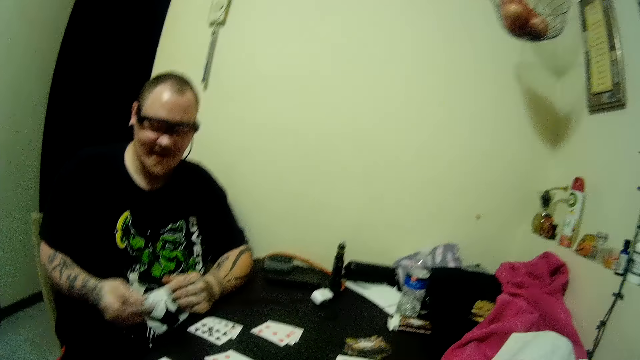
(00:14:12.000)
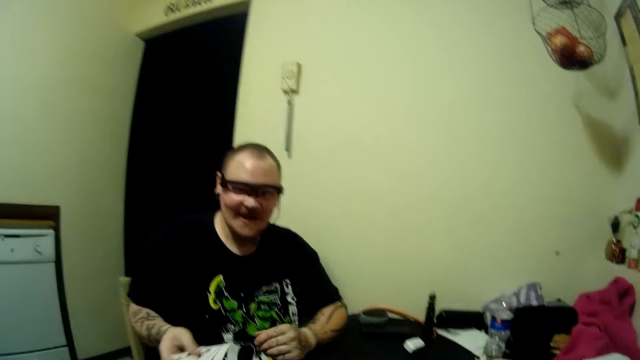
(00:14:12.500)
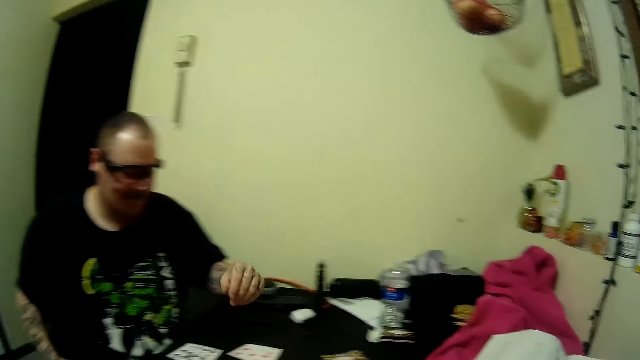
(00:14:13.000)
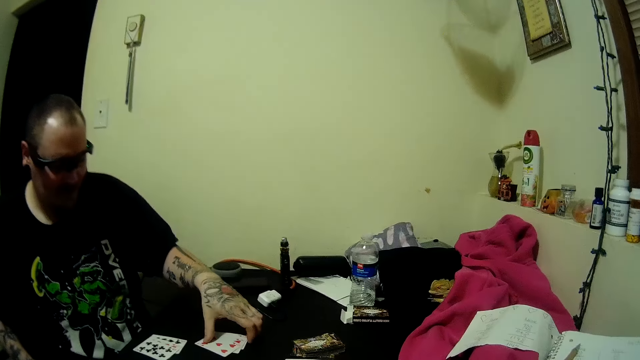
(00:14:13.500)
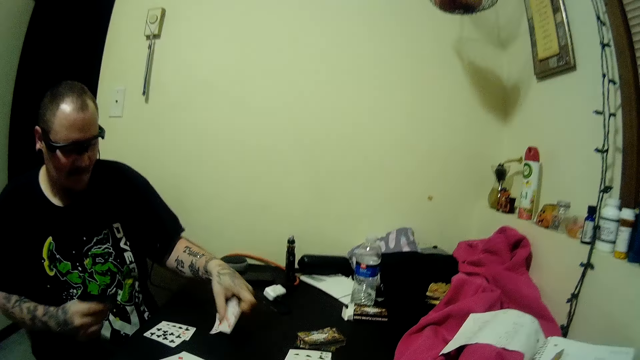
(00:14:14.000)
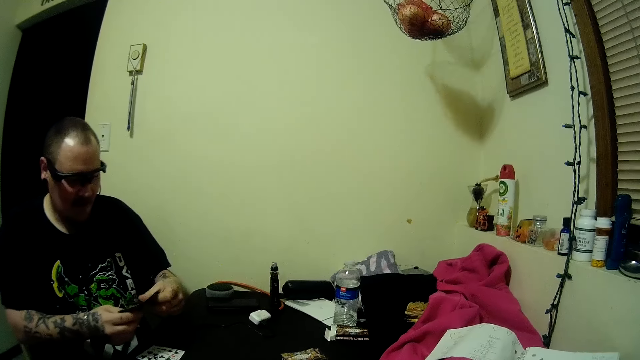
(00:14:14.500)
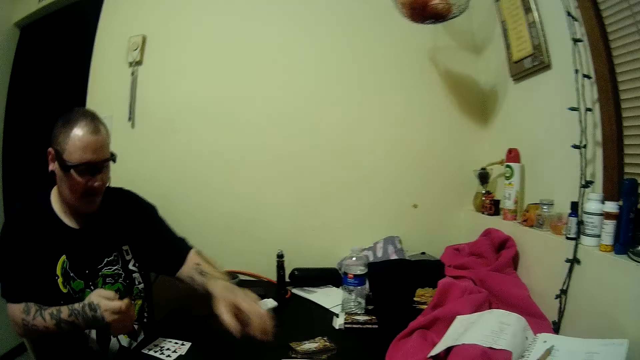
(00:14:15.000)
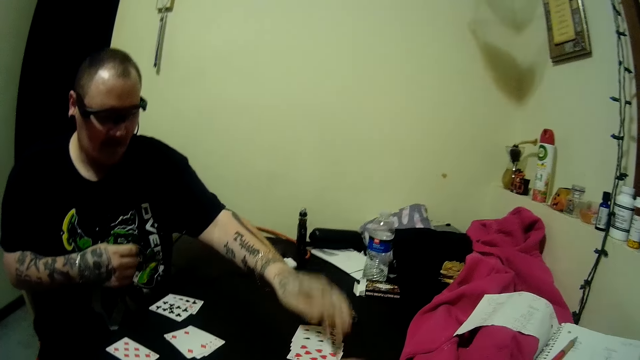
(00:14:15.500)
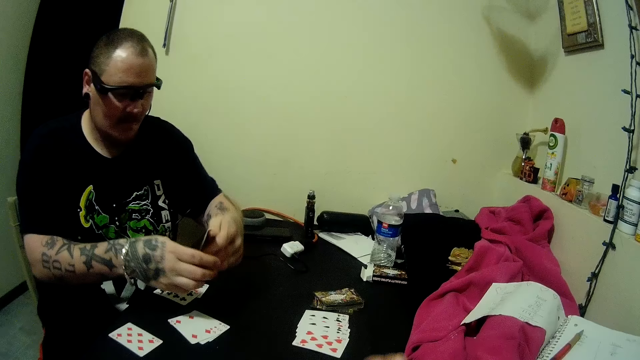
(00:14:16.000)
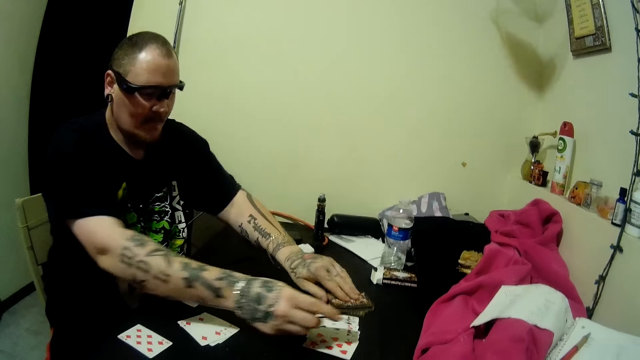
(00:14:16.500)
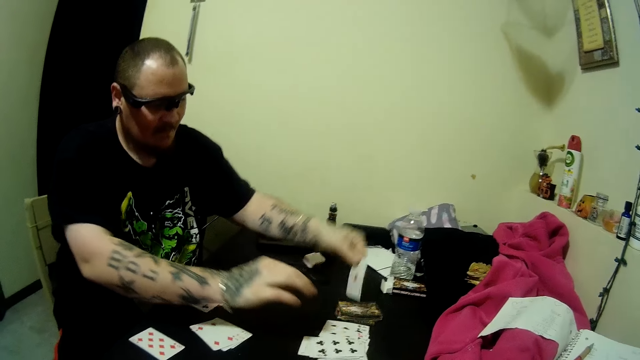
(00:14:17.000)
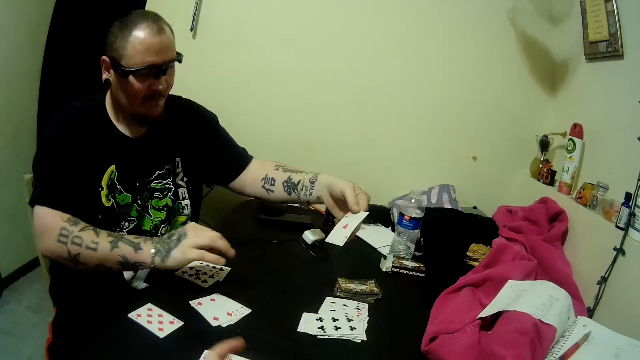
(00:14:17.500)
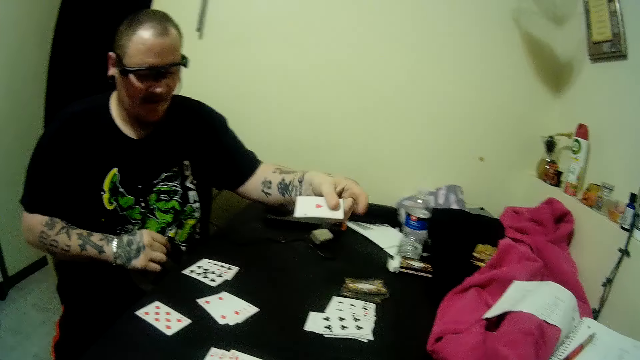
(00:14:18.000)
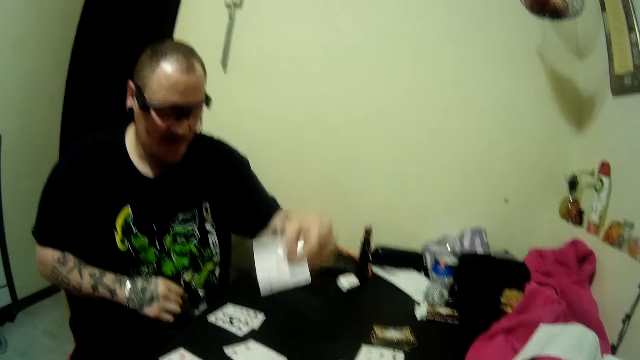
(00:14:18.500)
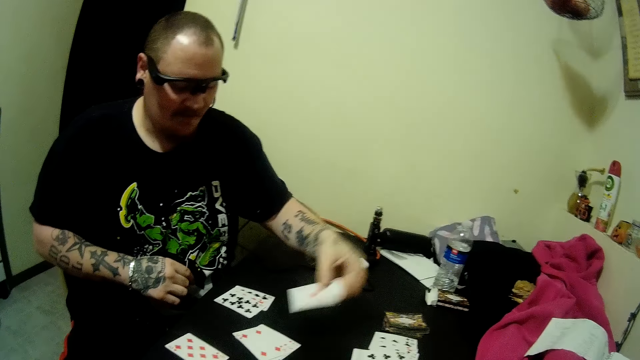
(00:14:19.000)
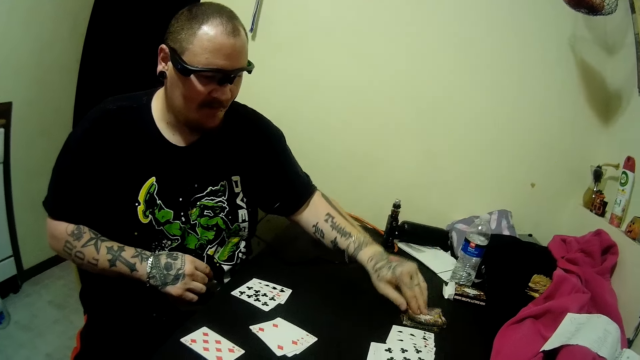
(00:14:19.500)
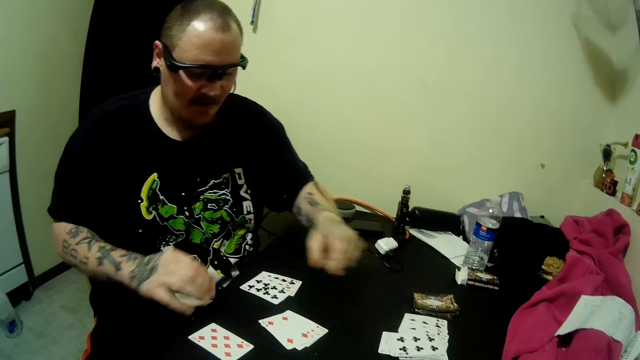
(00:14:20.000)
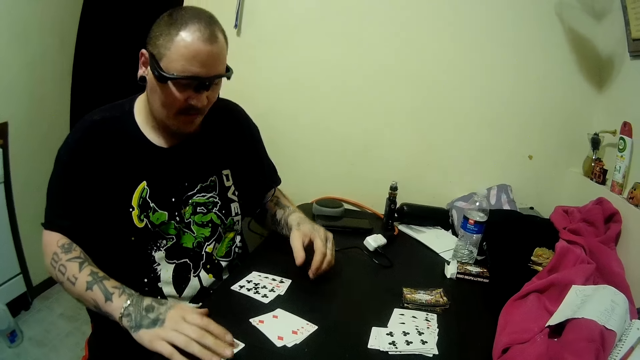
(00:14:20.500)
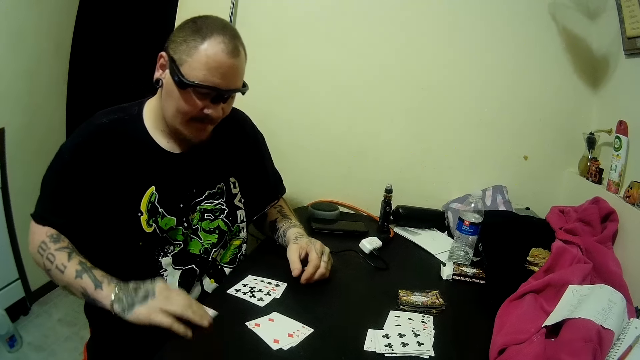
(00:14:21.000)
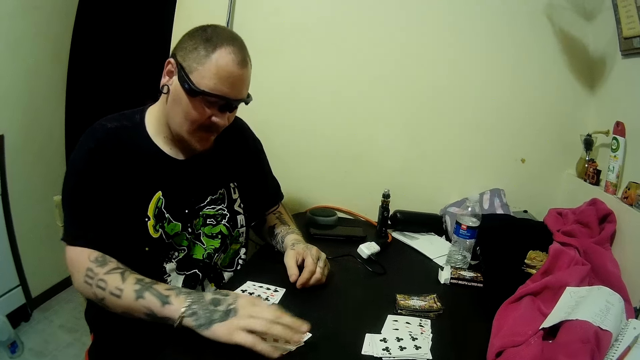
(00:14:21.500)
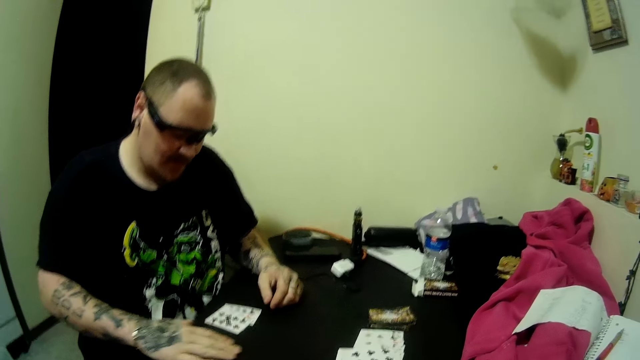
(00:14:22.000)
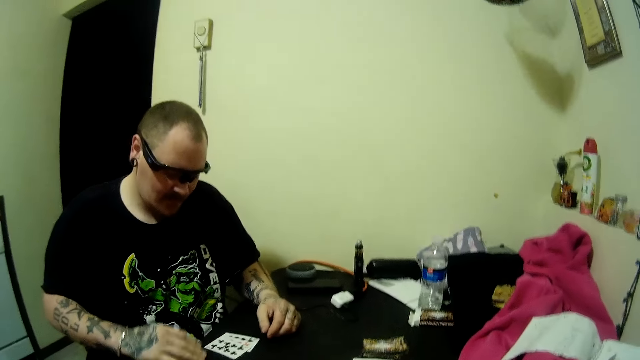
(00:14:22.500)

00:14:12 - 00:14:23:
The man picks up the cards on the table. He holds the cards with his hands. The camera wearer picks up the card on the table. He drops the cards in his hands on the table. The man picks up a card from the deck of cards on the table. He chooses cards. He shows the card to the camera wearer. He drops the card on the deck of cards on the table. He packs the cards on the table with his right hand. He picks the playing cards. He packs the cards on the table with his right hand again.

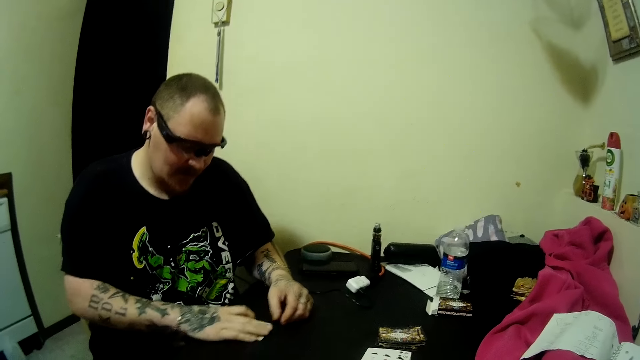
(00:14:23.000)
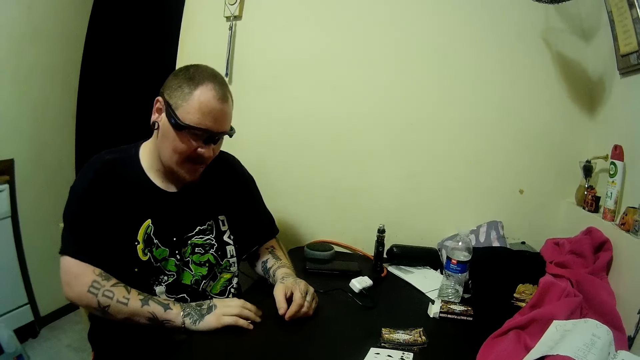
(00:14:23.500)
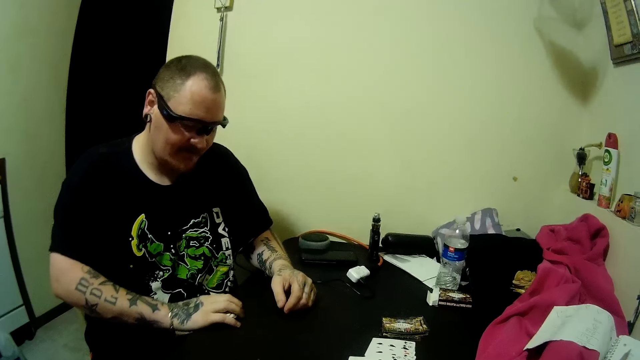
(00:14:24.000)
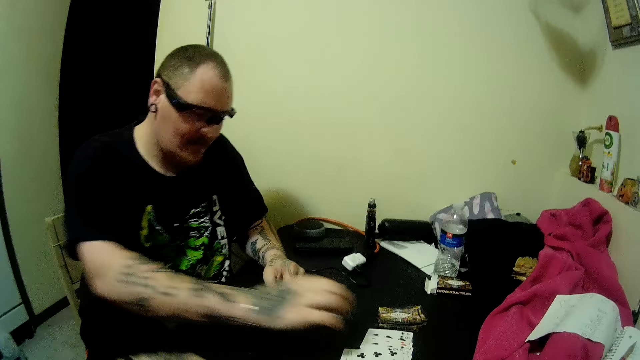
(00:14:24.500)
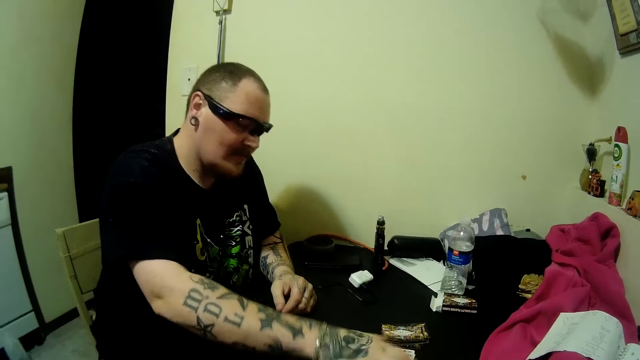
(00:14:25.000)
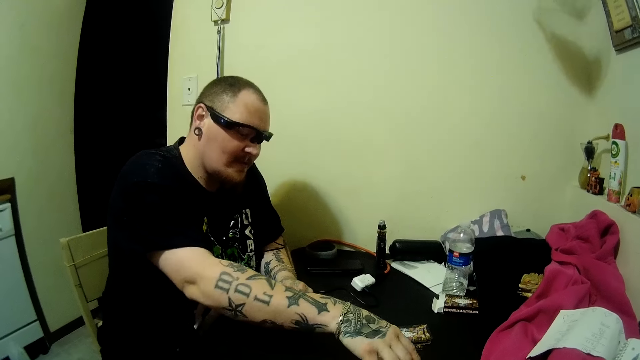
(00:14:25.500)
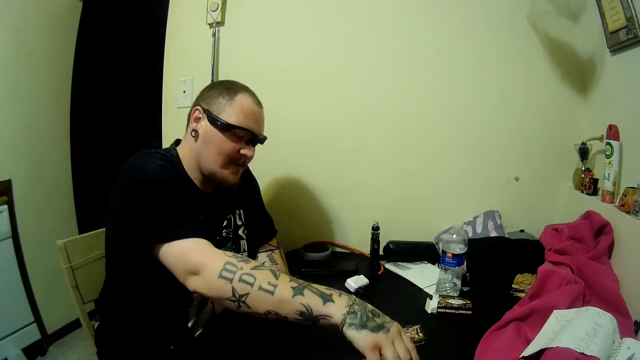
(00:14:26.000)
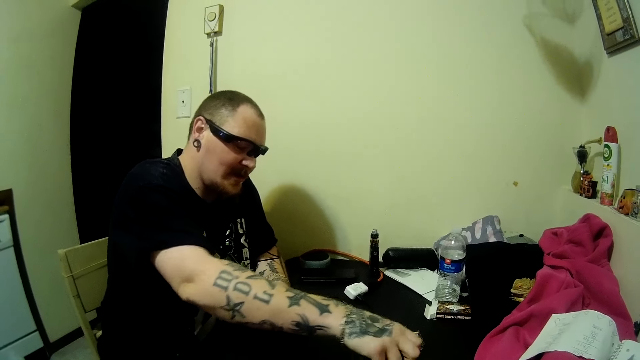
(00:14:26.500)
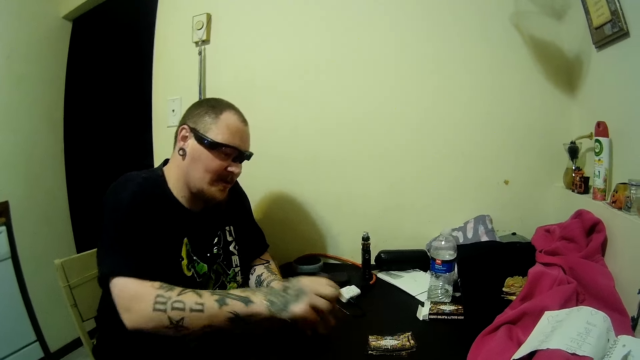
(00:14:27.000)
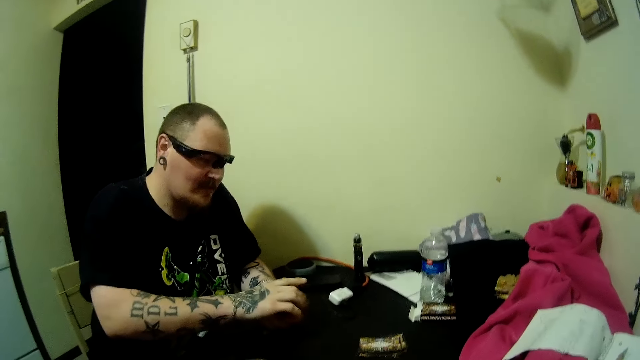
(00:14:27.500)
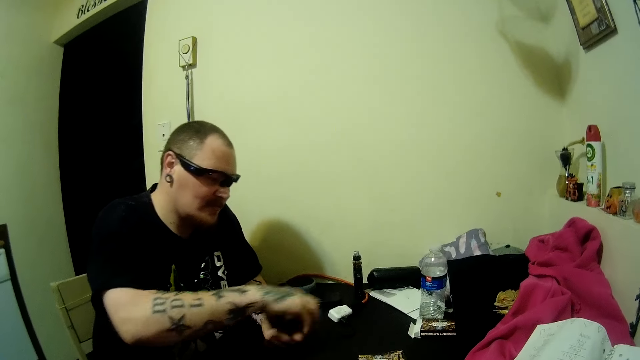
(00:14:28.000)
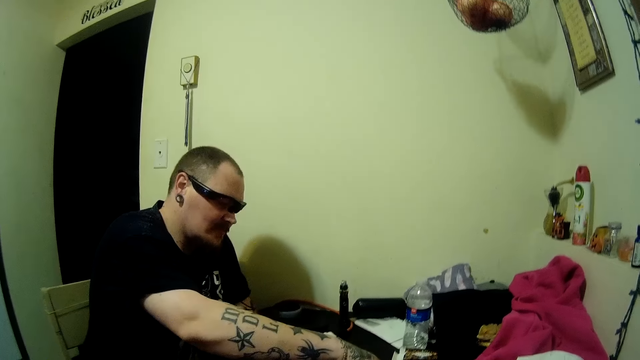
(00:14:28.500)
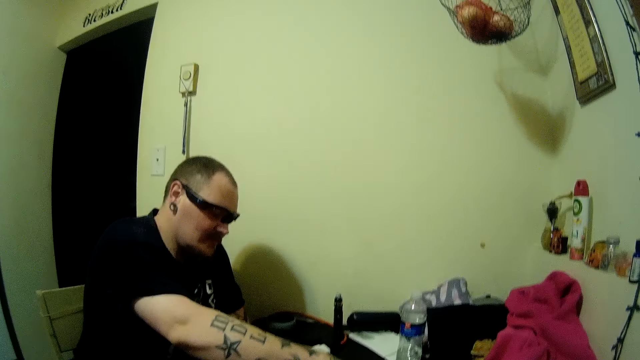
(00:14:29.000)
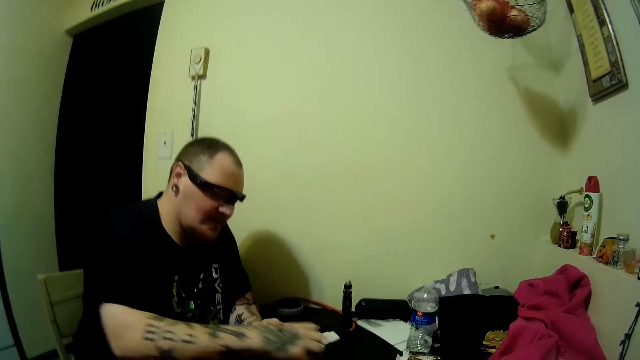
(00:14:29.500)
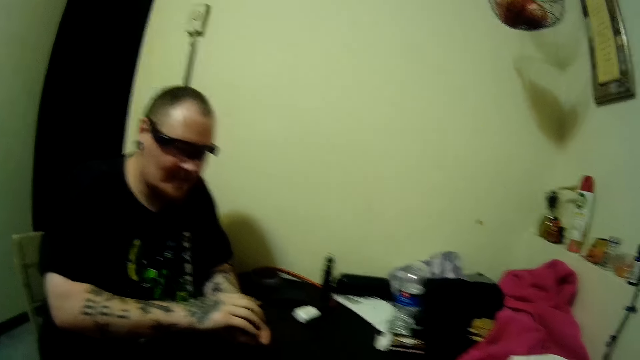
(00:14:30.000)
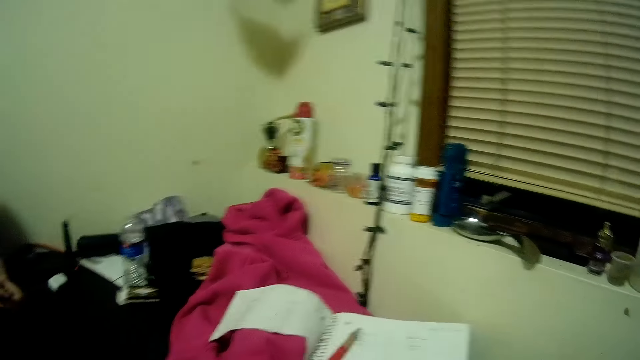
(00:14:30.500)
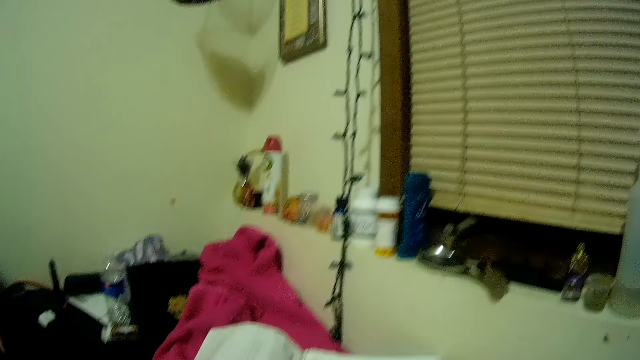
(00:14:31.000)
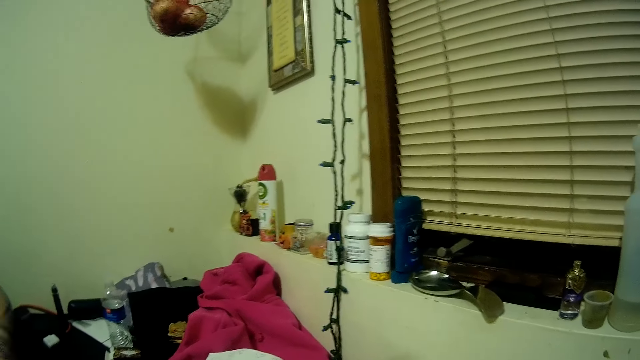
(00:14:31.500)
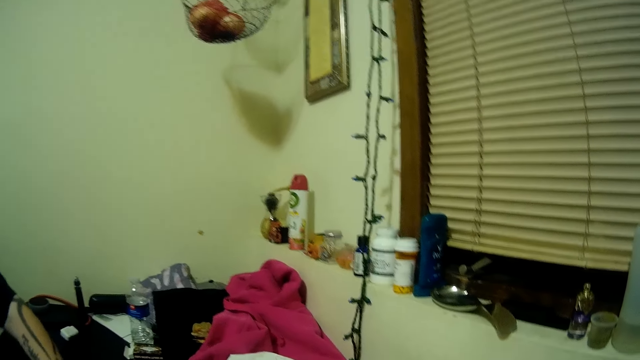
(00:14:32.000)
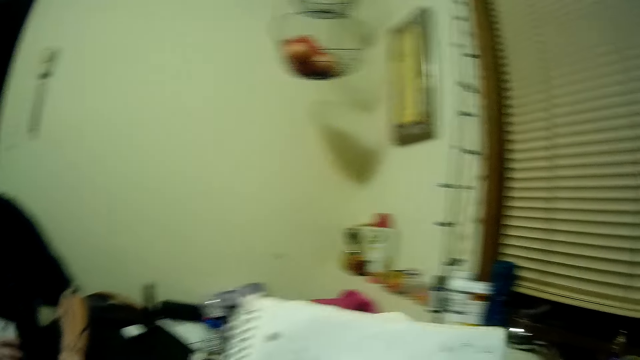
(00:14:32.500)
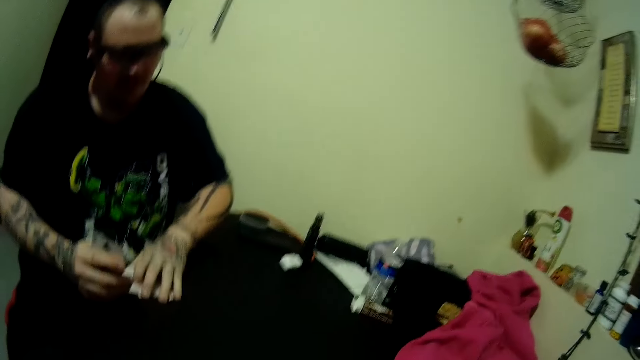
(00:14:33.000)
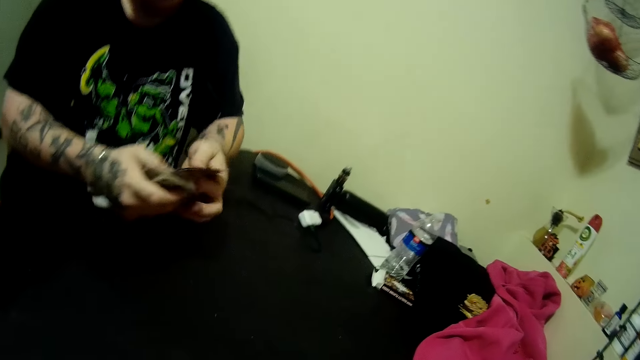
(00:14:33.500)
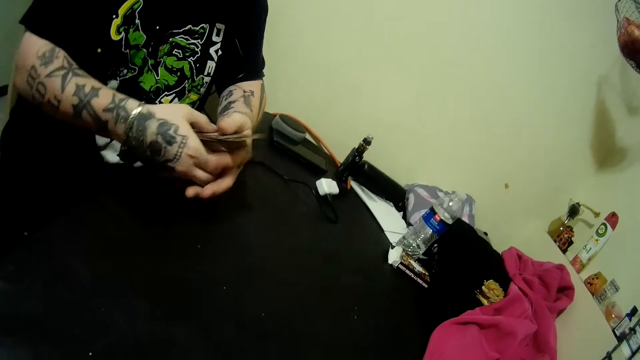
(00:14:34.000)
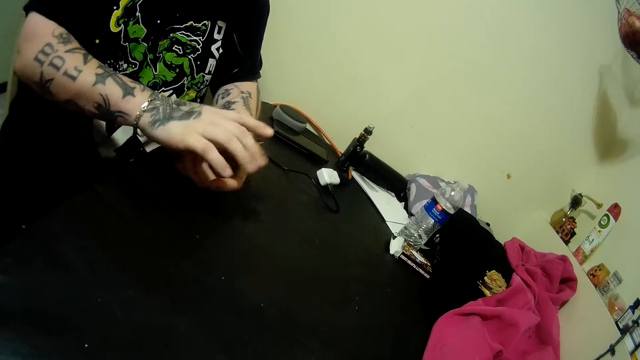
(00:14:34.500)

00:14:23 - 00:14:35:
The man packs the cards on the table with his right hand. He drops the cards on the table. He packs the cards on the table with his right hand. He picks the playing cards. He puts the cards in his left hand. He places a card on the table. The camera wearer holds a paper. The man picks up the cards on the table. The camera wearer picks up something.
